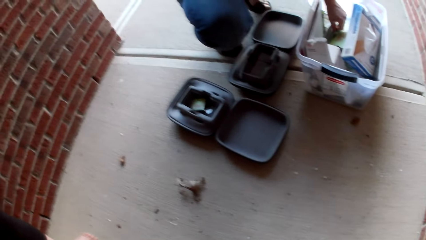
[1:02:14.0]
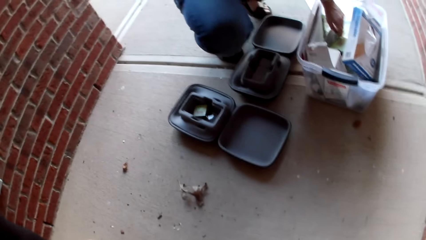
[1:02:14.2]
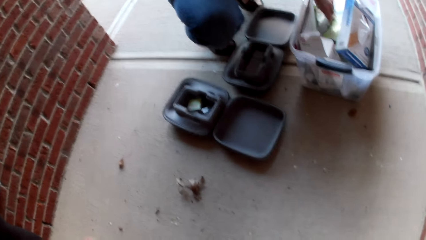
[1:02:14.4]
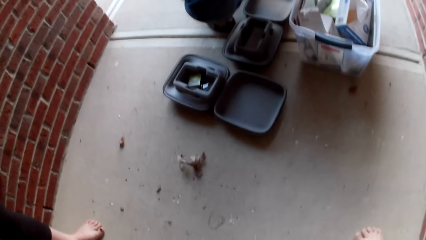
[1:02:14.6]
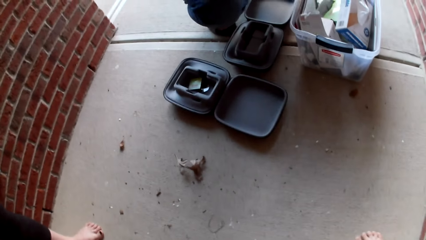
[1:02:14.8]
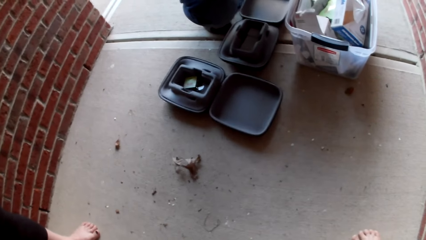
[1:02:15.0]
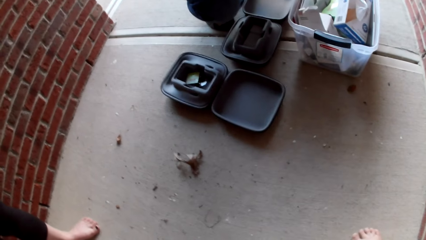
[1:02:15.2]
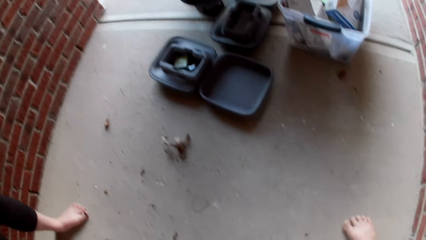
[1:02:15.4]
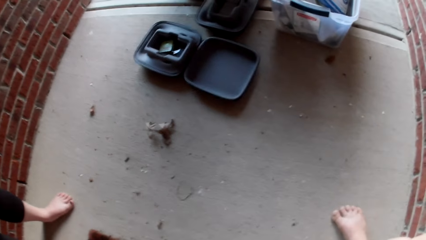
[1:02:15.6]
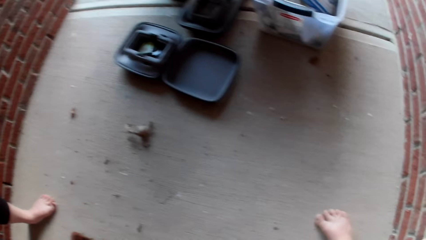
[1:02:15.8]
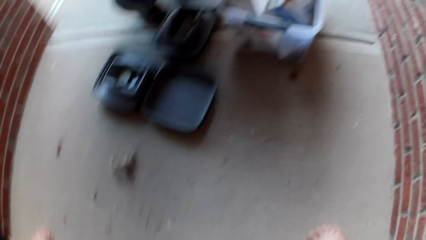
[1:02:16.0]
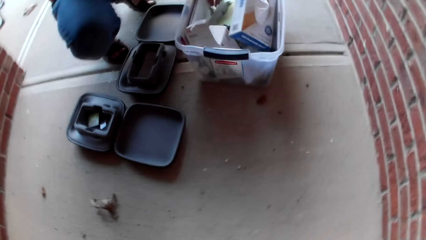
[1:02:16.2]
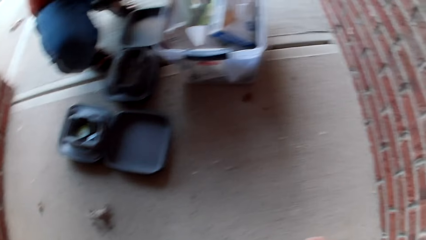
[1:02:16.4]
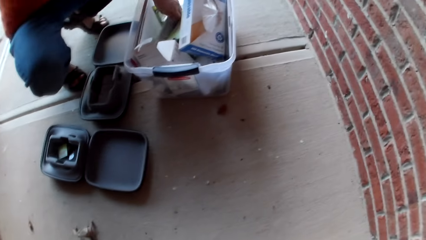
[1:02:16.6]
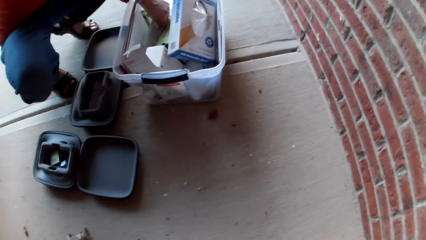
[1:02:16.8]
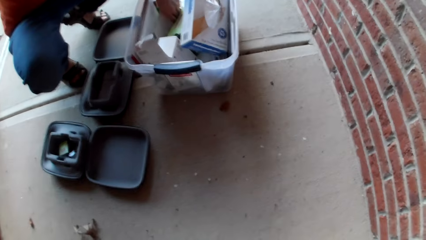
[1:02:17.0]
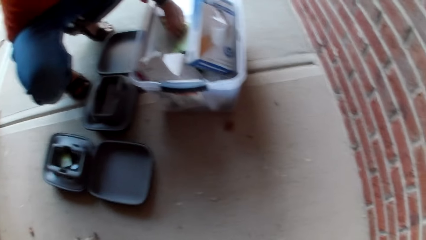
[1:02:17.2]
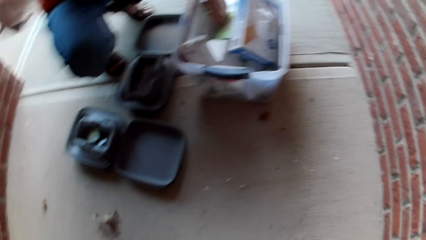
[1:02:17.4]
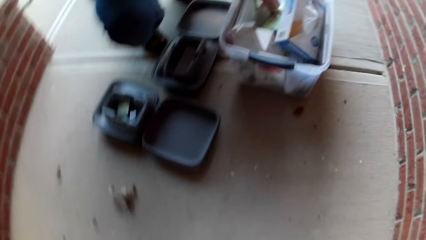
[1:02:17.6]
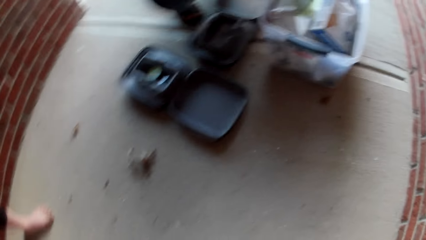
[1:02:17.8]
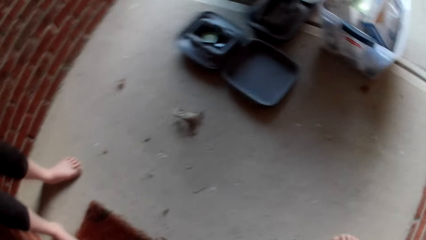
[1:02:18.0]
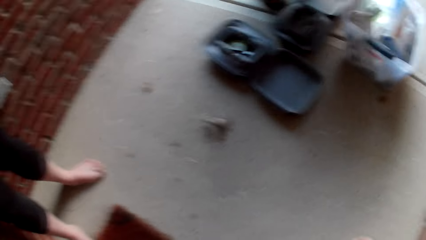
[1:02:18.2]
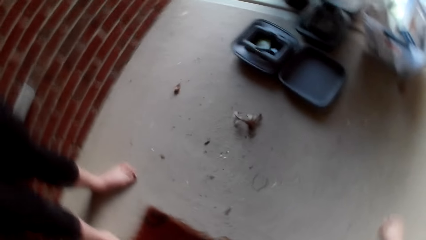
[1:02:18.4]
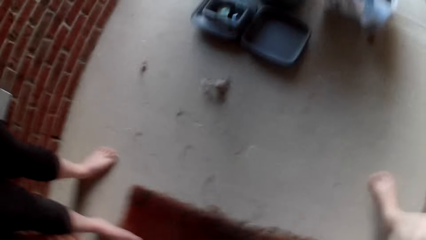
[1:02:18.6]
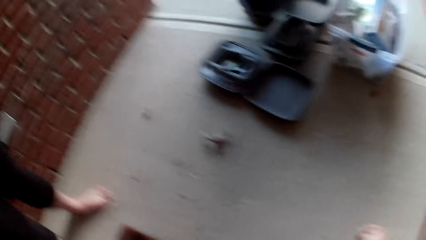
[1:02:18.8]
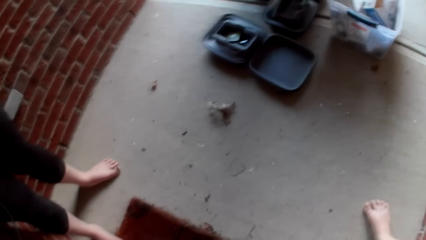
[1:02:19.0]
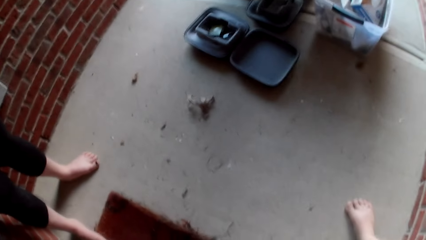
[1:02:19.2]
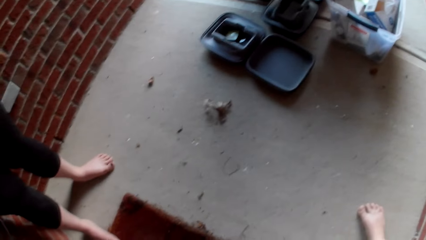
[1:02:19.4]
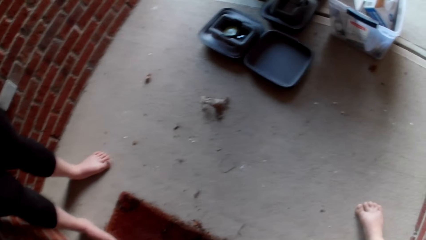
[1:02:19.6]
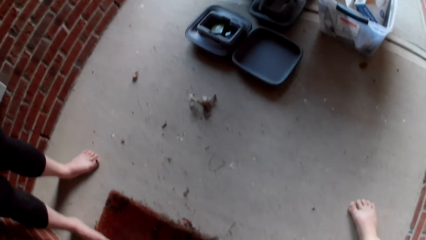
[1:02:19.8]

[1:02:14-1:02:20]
The camera wearer looks around.

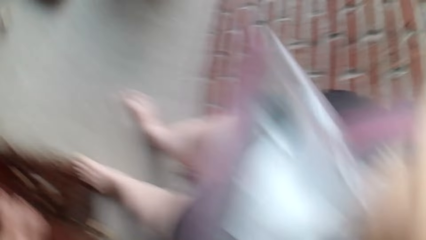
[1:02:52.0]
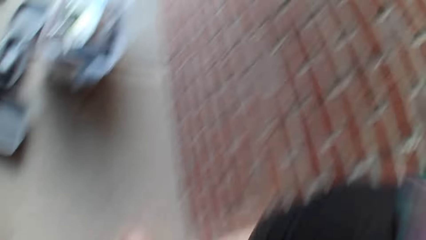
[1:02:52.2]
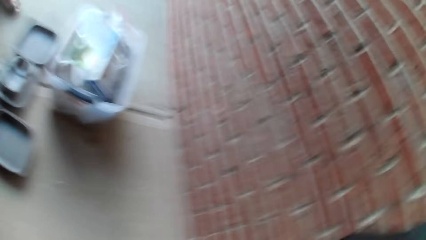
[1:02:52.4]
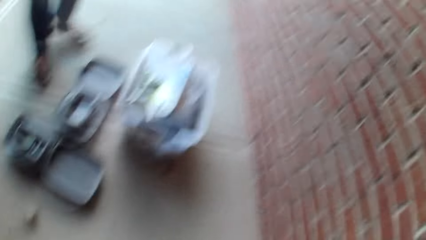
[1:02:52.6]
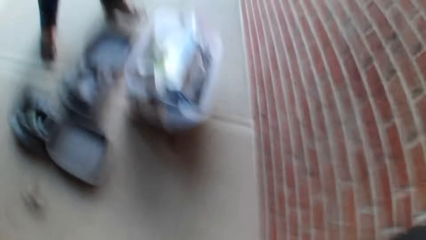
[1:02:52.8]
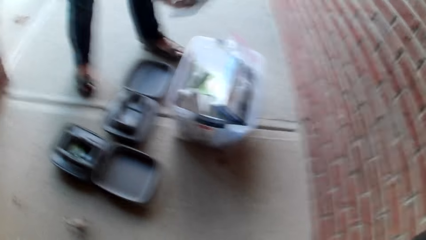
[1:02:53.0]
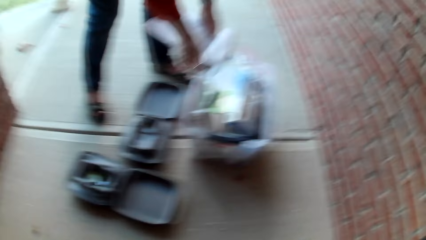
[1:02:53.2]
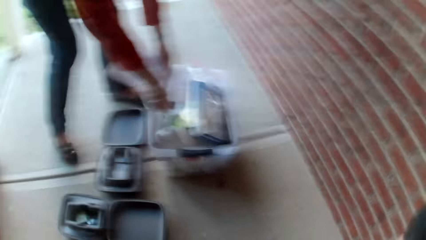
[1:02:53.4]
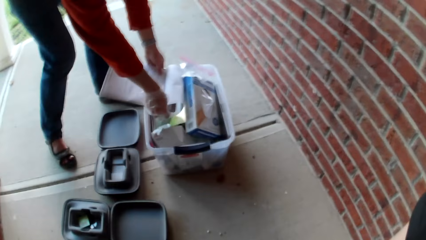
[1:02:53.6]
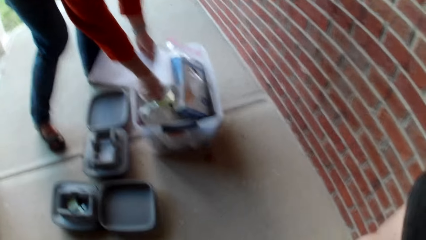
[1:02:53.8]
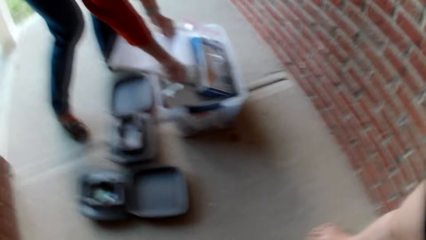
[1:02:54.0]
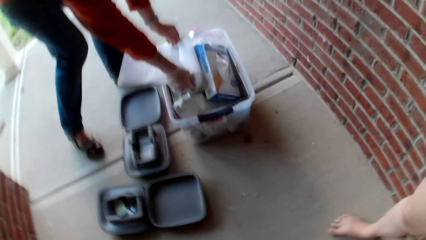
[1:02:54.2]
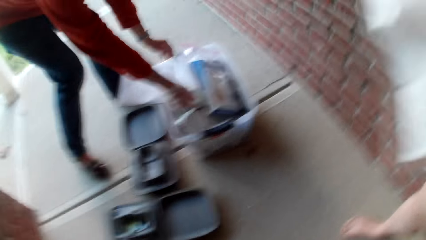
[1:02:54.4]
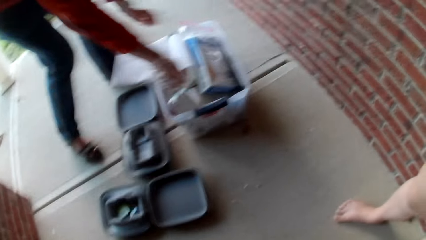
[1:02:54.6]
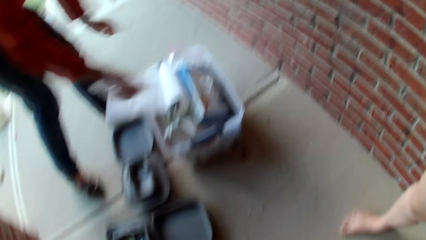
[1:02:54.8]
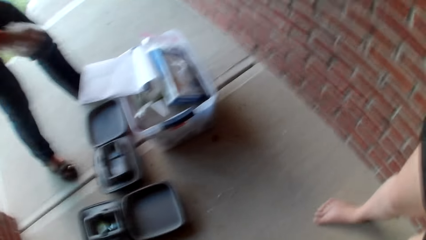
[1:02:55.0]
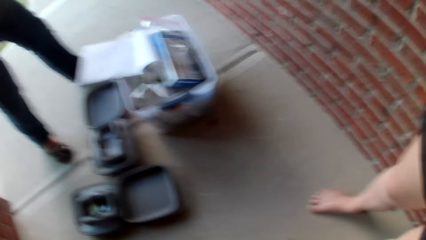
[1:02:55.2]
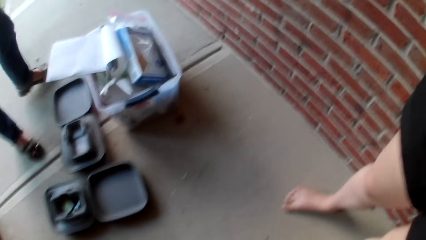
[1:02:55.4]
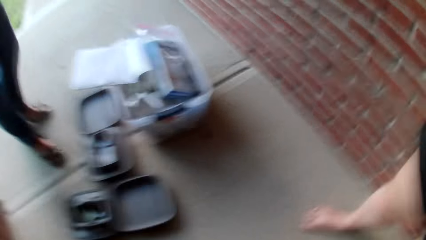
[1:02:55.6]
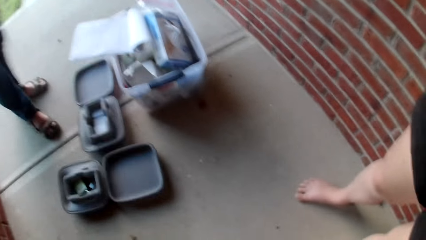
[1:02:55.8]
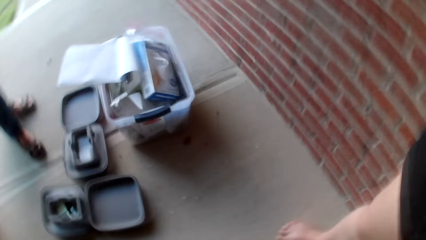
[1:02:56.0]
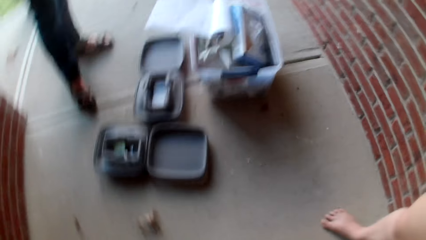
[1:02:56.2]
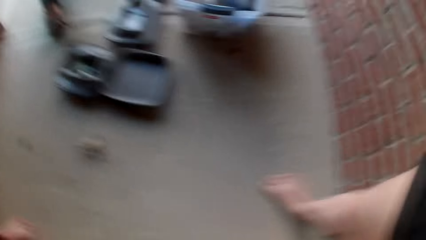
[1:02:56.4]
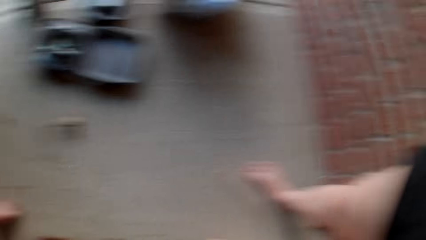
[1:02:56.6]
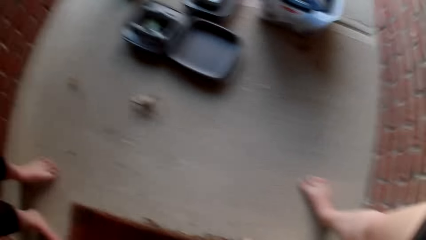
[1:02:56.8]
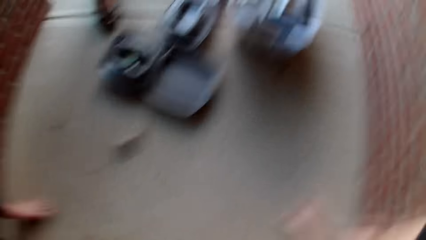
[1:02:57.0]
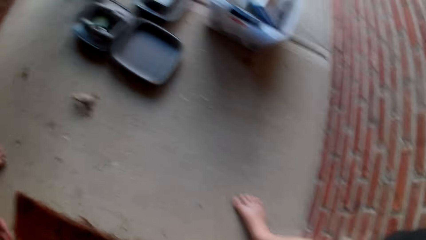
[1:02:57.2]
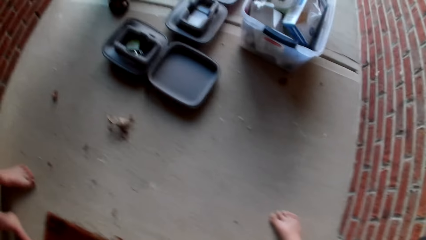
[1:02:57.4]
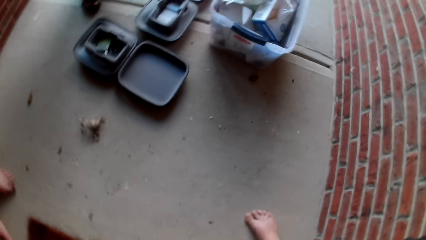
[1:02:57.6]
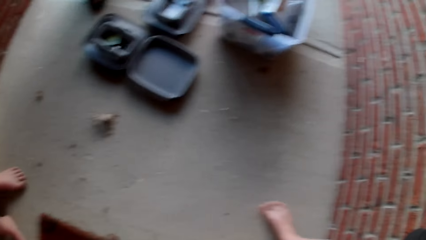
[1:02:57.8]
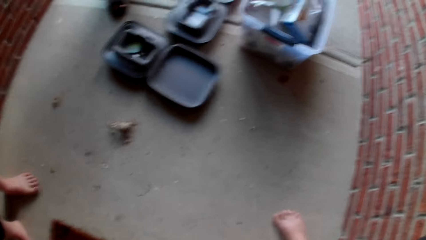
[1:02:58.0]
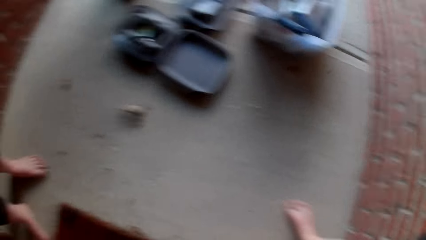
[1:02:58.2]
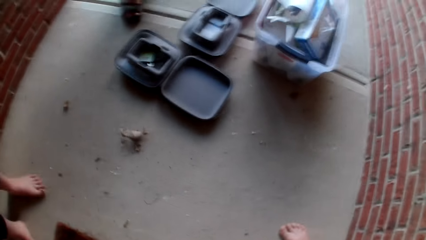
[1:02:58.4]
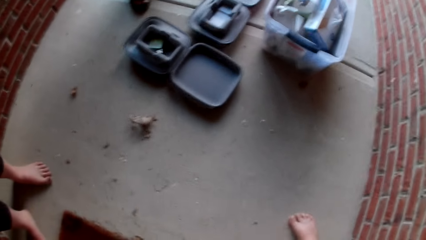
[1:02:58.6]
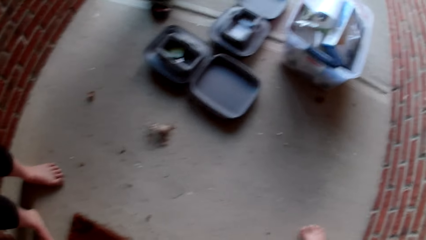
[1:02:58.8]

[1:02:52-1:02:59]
A man puts the paper in the basket.
